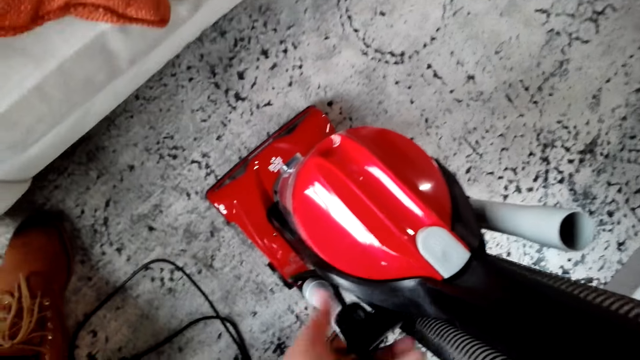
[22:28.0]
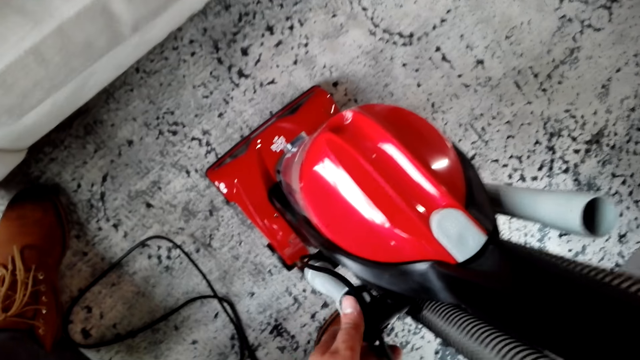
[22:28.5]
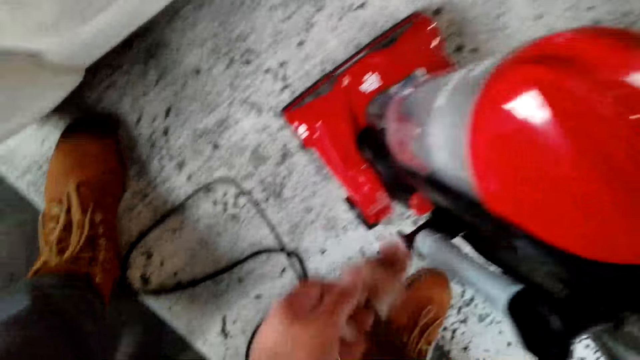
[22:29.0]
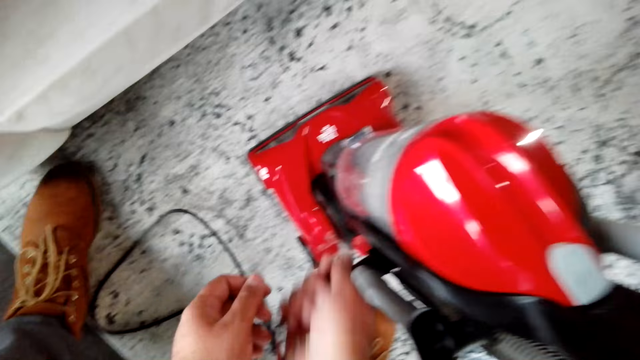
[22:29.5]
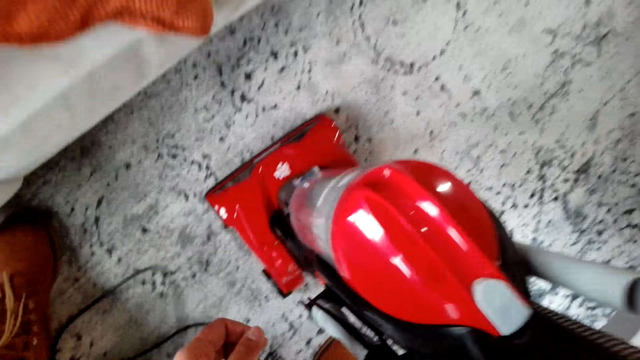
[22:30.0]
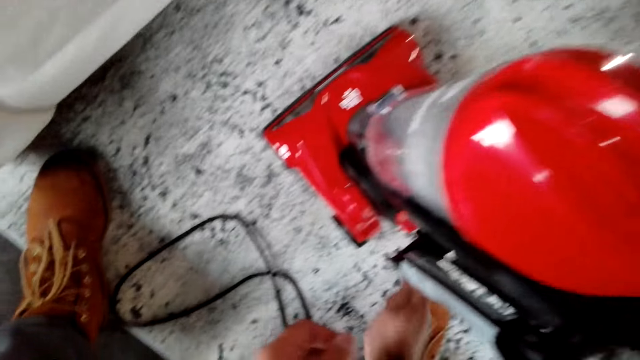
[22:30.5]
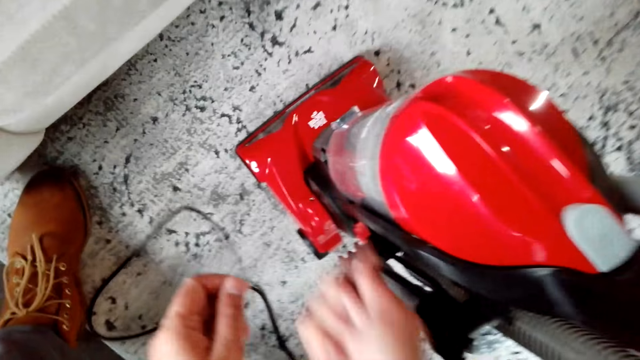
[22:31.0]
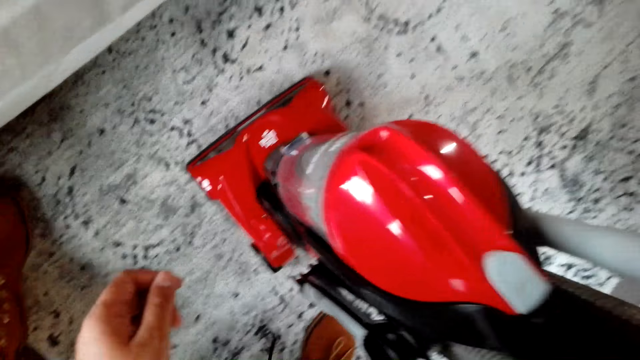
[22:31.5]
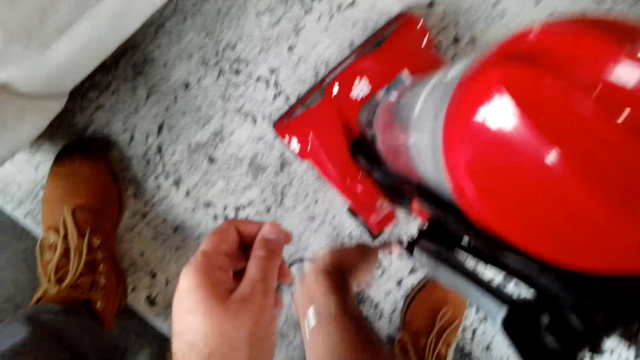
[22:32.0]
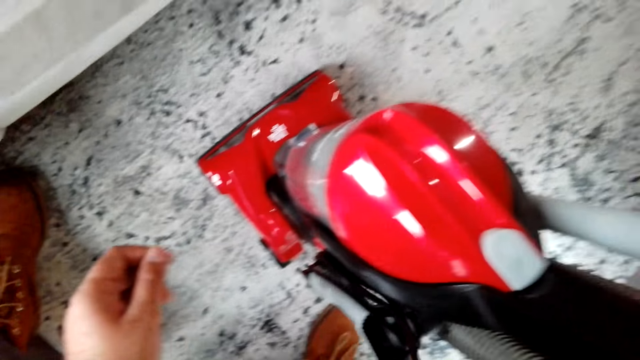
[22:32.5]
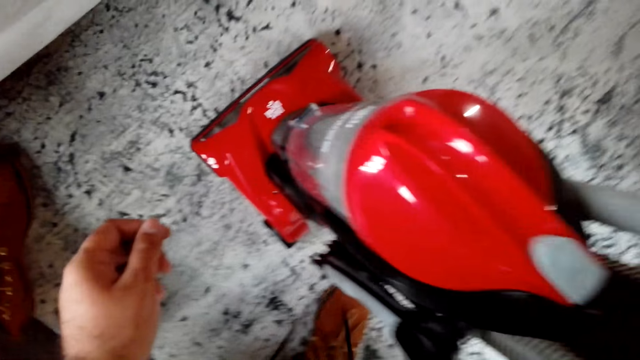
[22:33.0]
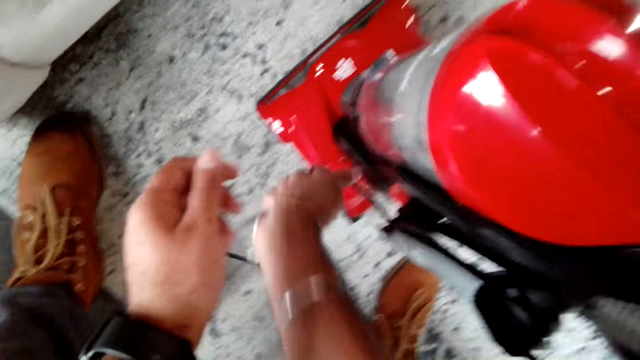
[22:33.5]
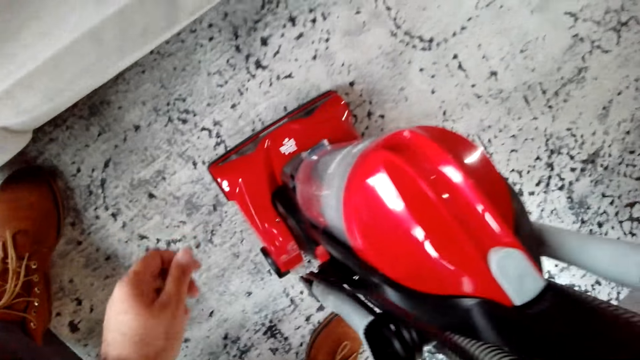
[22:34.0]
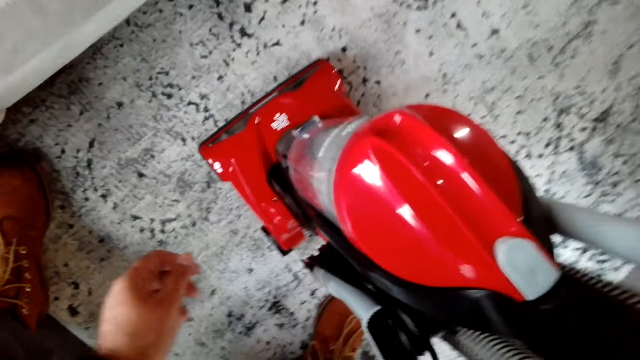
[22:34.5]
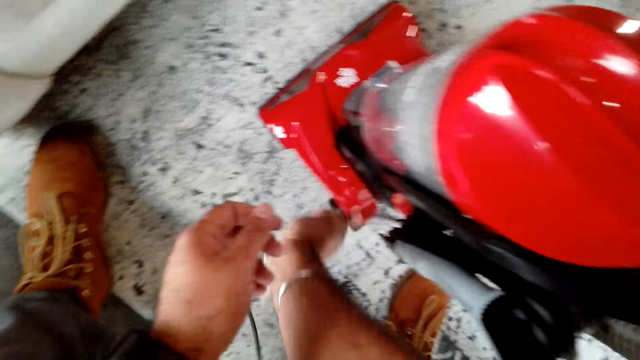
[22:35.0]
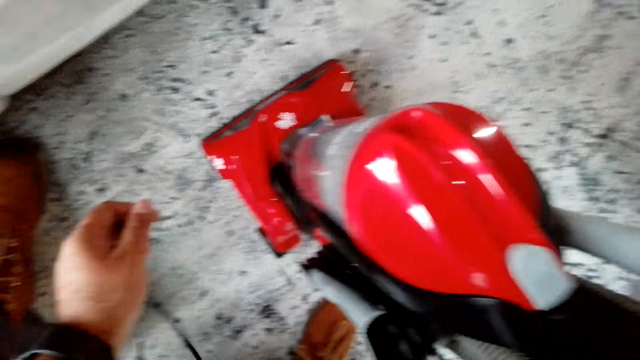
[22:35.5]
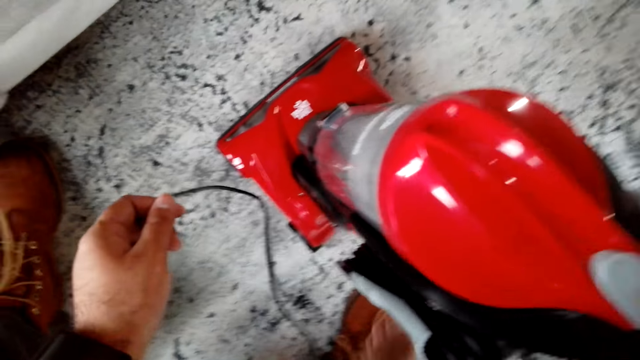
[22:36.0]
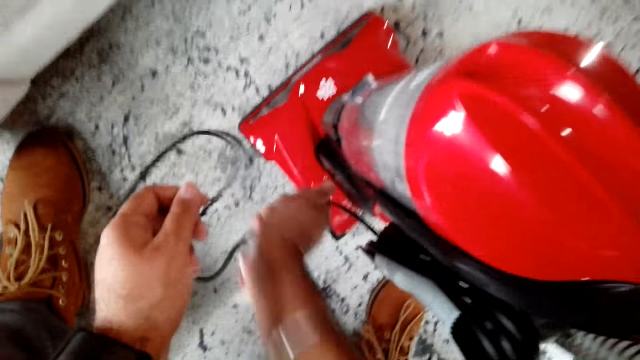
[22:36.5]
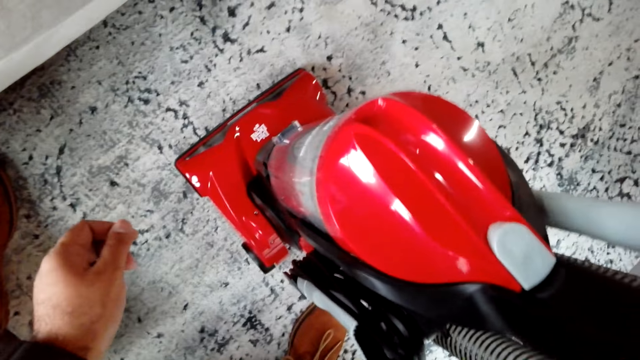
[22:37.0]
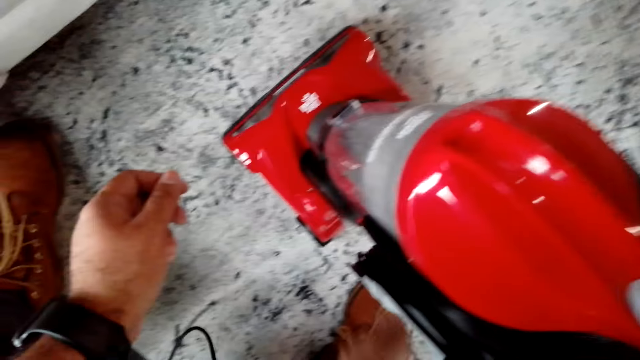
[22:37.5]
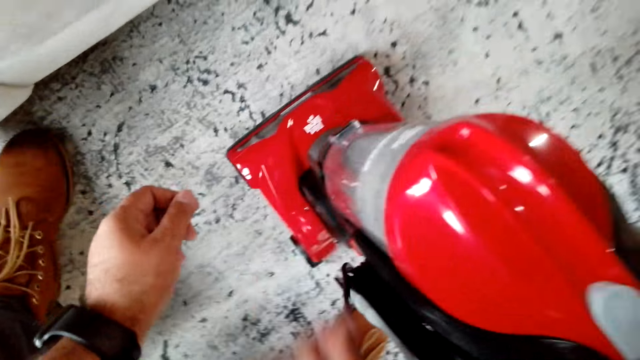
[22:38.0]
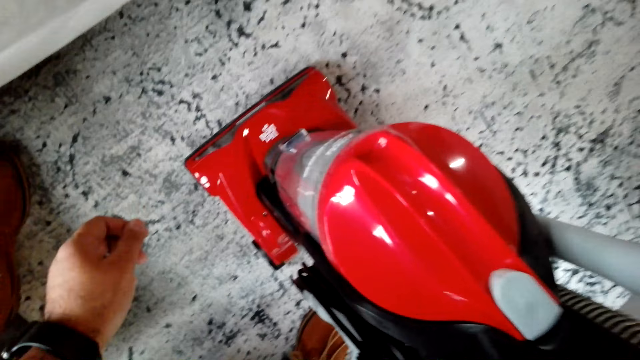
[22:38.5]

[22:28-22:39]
The camera wearer rolls the cable to the vacuum cleaner. They put the cable round the vacuum cleaner.

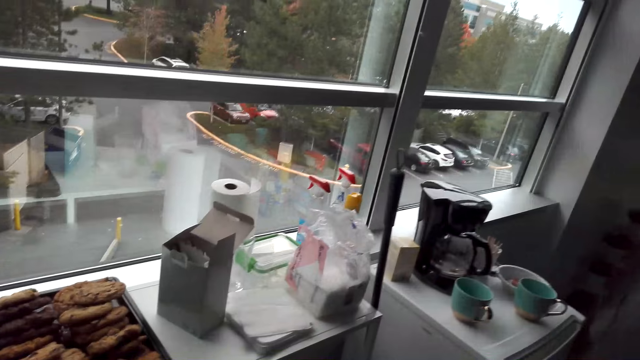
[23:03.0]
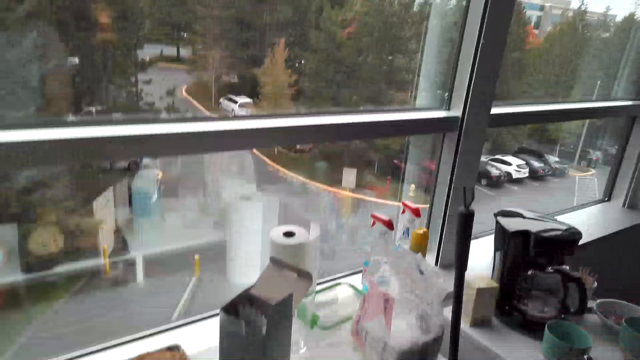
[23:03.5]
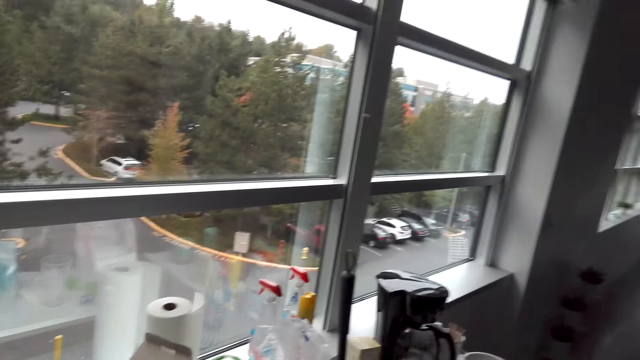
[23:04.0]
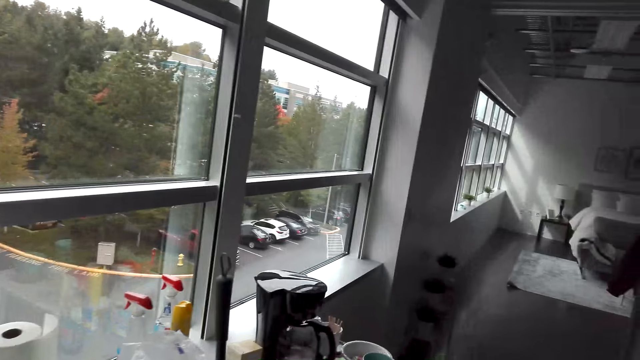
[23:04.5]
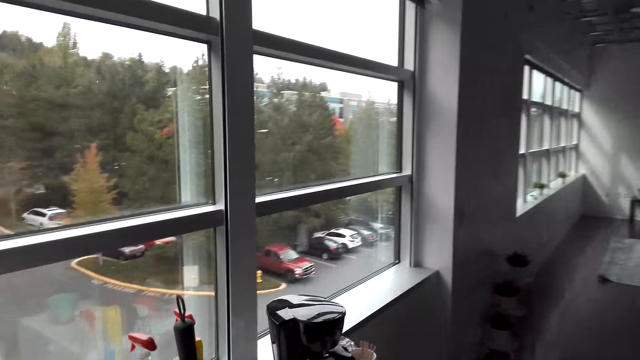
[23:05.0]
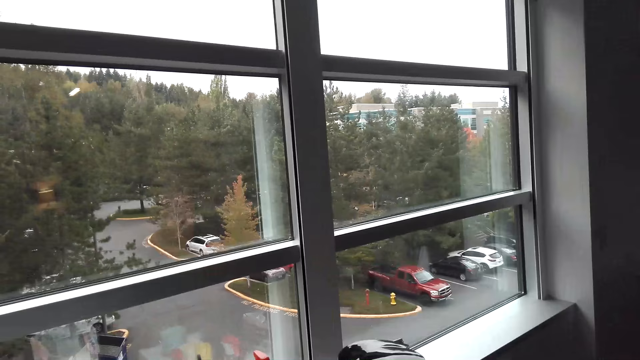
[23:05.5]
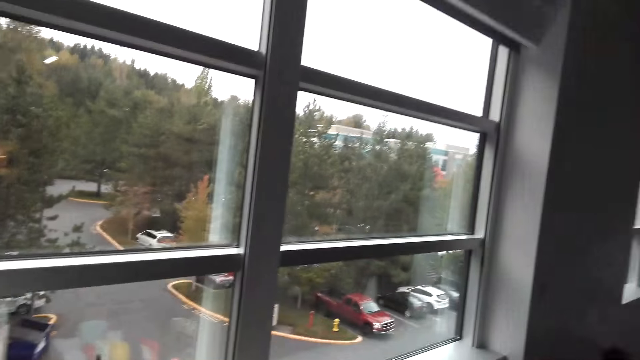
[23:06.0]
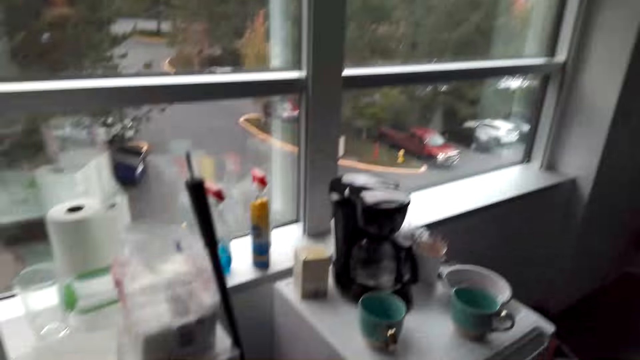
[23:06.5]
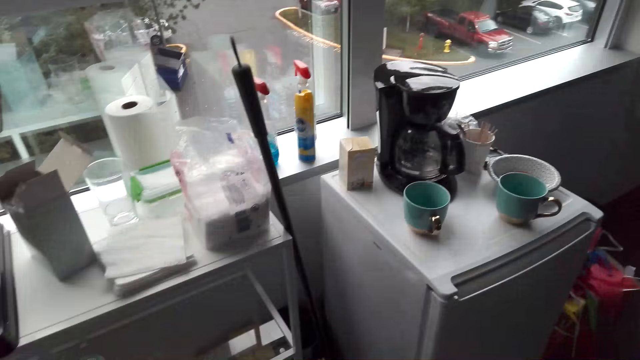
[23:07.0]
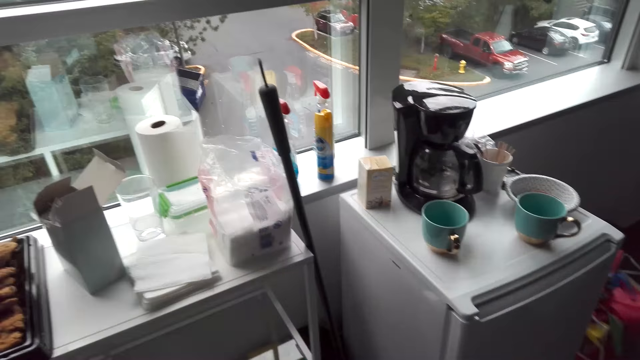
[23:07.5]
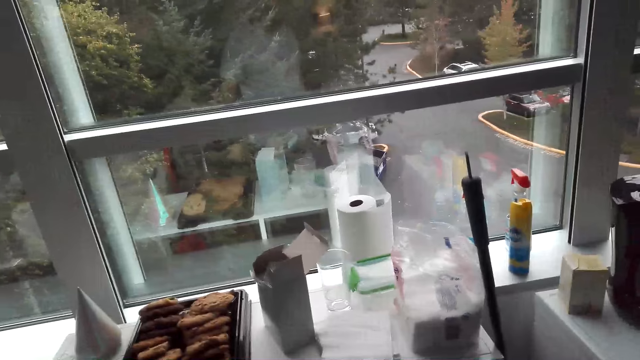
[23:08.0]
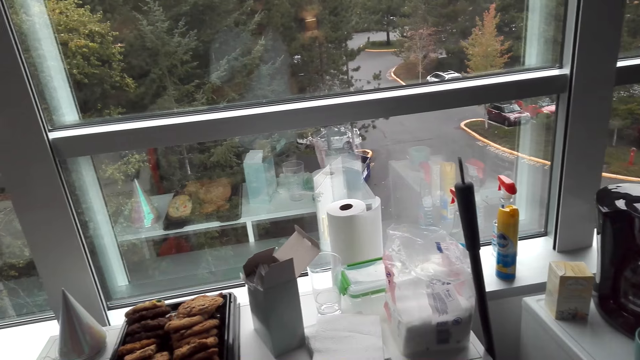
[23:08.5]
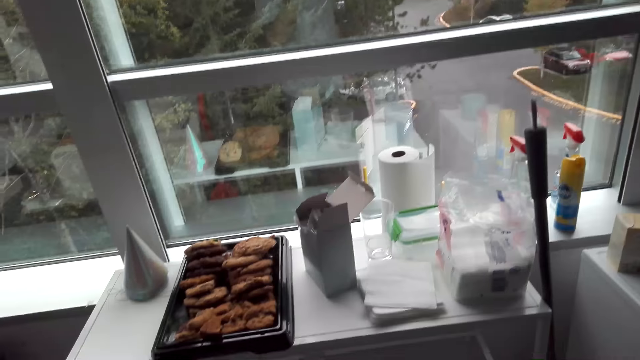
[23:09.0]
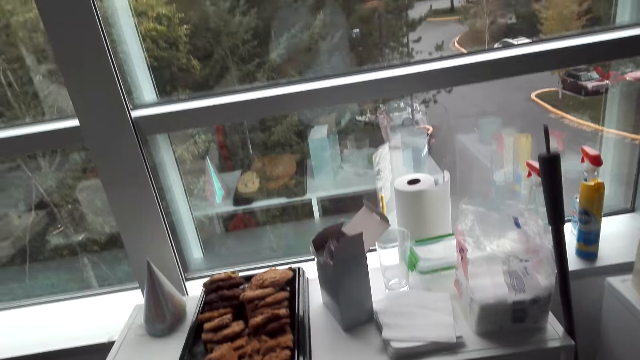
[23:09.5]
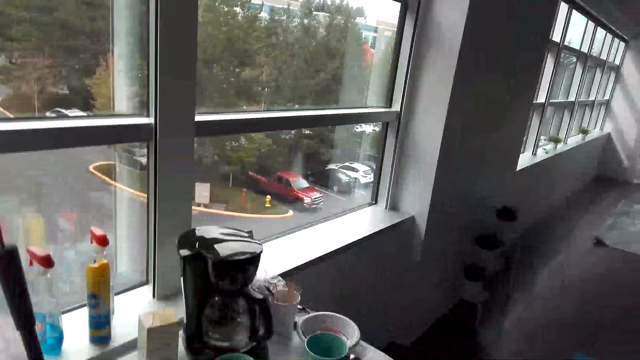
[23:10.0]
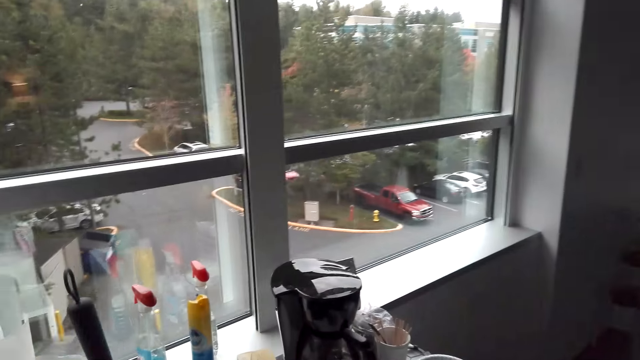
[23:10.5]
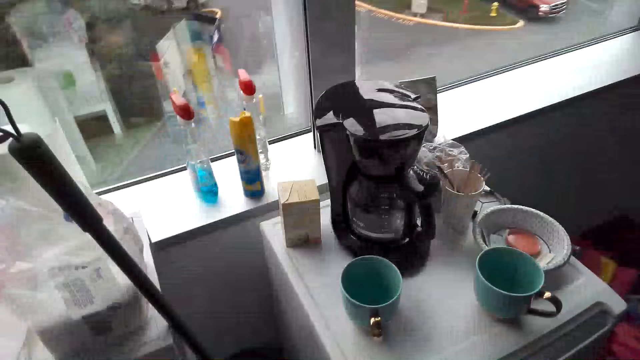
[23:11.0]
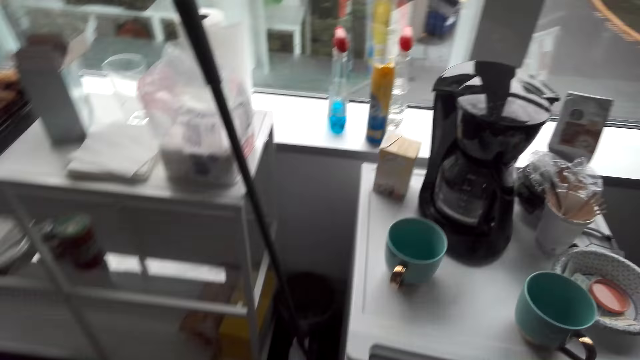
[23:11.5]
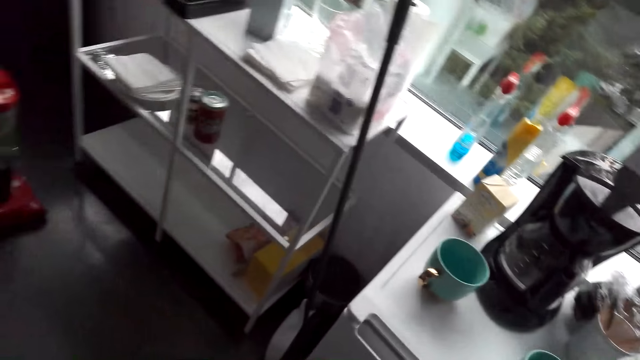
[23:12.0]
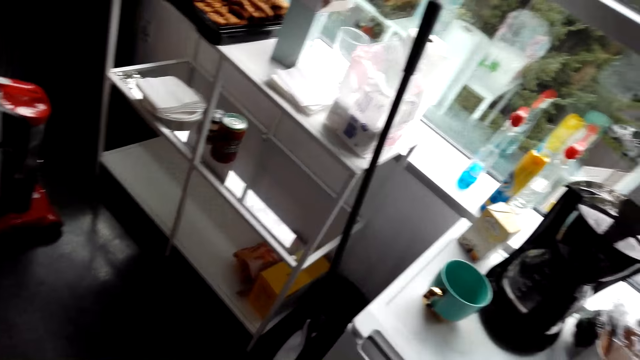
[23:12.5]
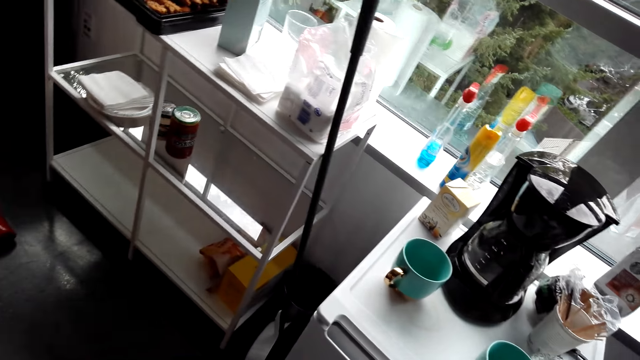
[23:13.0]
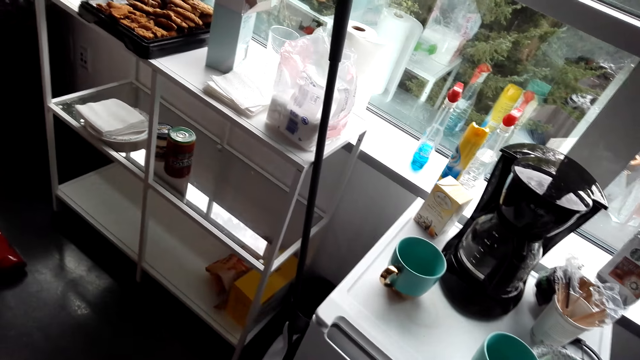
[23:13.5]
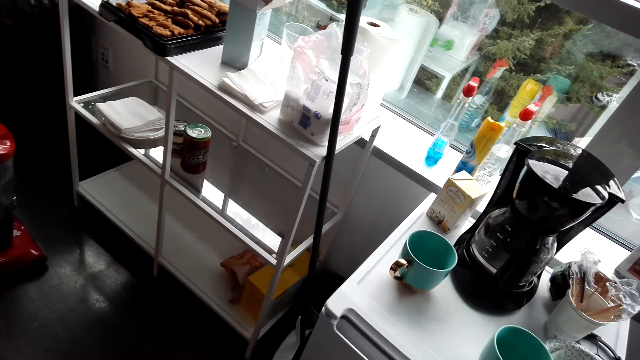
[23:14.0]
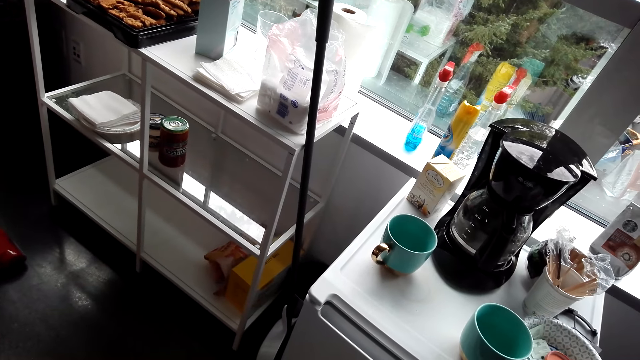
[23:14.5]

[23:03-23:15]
A woman speaks to the camera wearer. The camera wearer looks around. They speak to the woman. They look around. They stop near the window.
